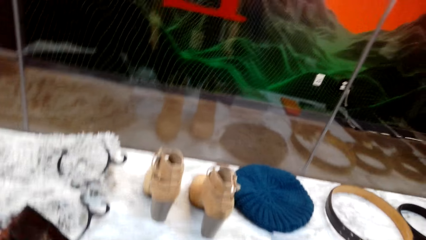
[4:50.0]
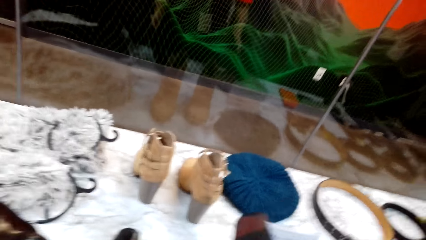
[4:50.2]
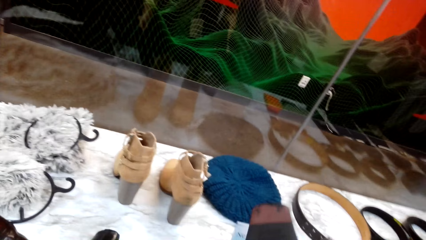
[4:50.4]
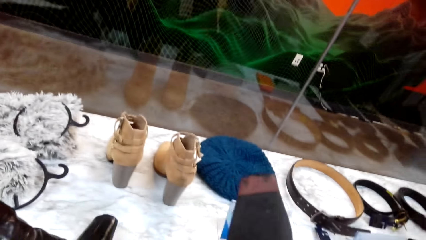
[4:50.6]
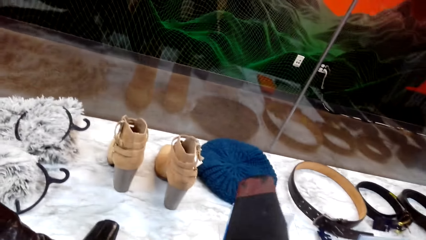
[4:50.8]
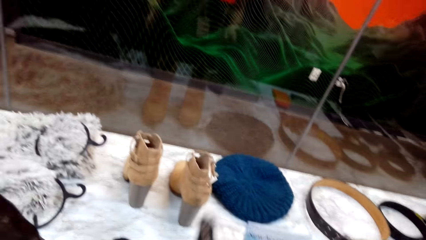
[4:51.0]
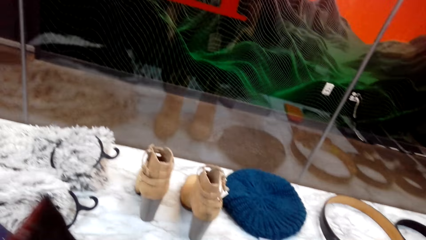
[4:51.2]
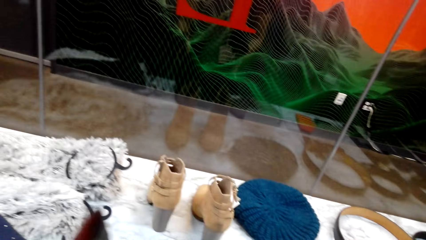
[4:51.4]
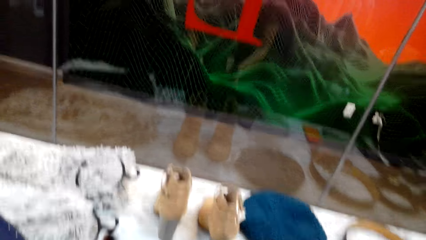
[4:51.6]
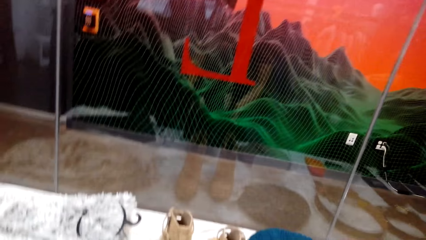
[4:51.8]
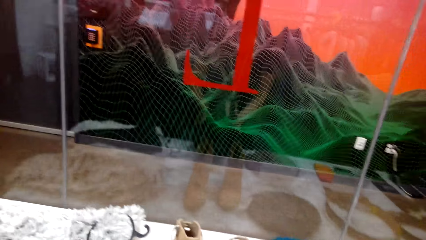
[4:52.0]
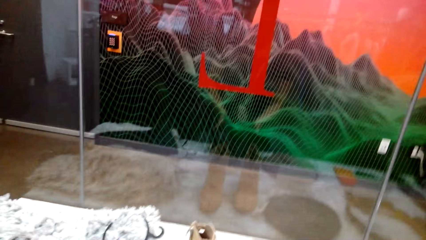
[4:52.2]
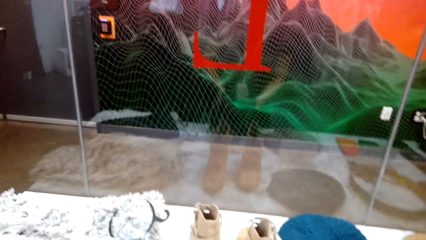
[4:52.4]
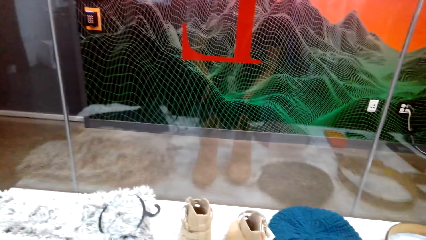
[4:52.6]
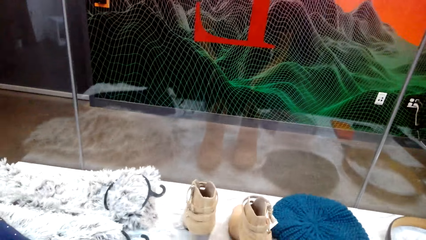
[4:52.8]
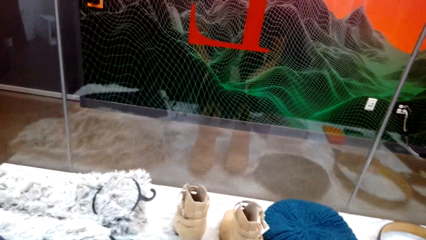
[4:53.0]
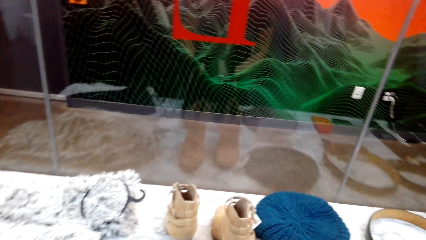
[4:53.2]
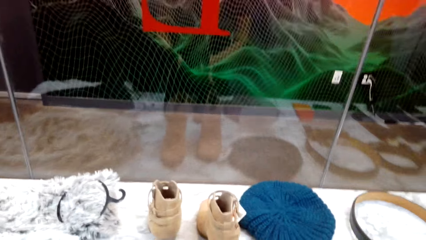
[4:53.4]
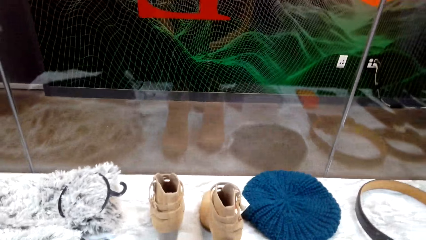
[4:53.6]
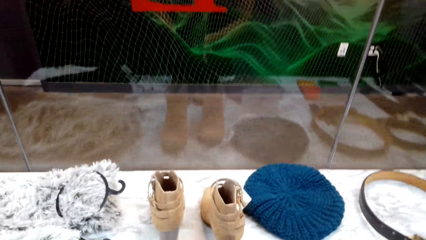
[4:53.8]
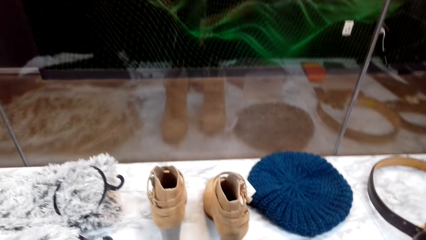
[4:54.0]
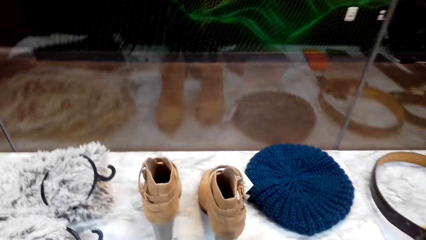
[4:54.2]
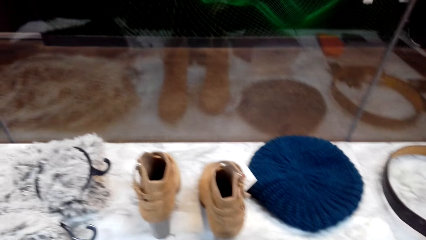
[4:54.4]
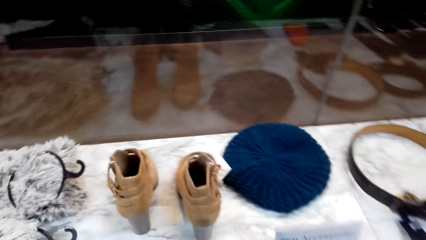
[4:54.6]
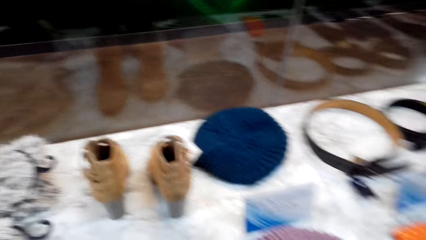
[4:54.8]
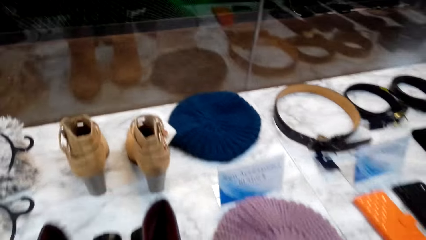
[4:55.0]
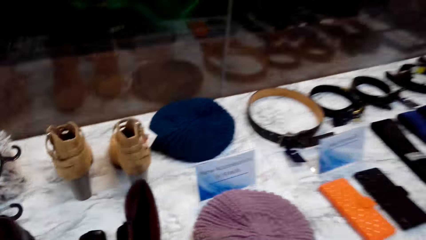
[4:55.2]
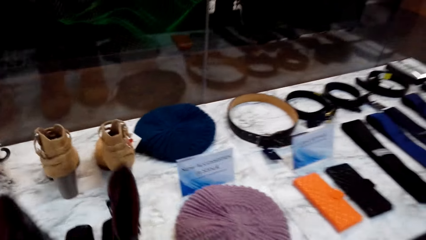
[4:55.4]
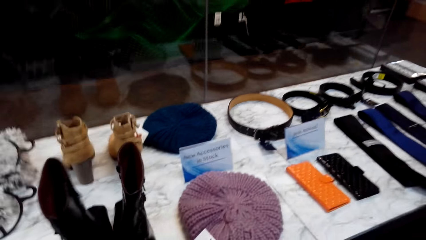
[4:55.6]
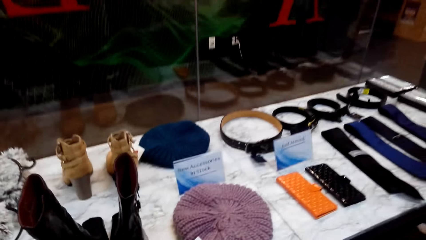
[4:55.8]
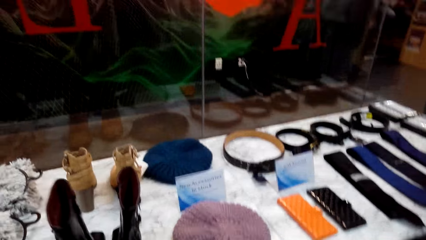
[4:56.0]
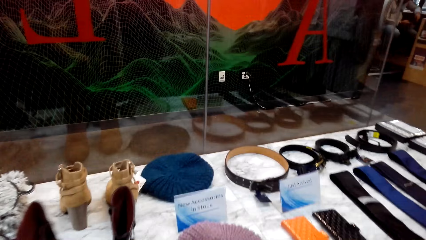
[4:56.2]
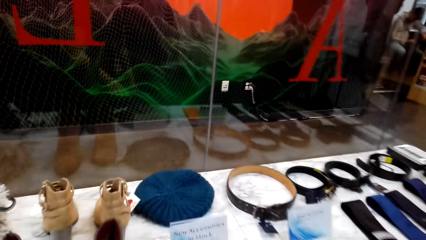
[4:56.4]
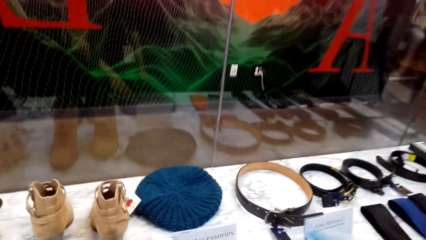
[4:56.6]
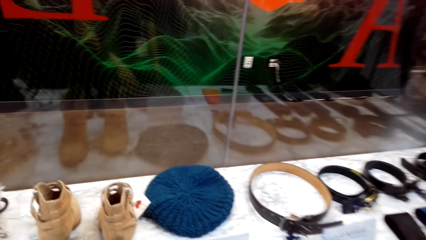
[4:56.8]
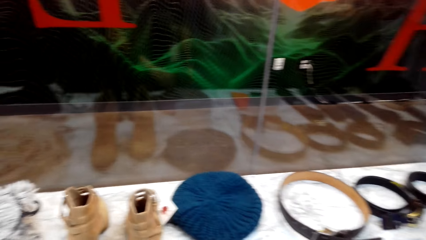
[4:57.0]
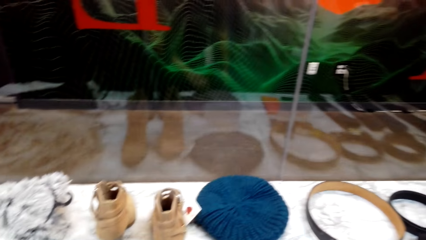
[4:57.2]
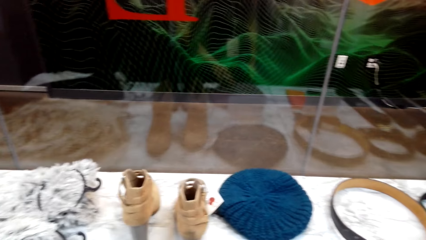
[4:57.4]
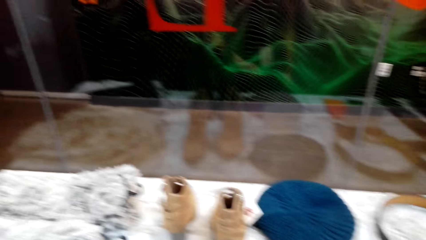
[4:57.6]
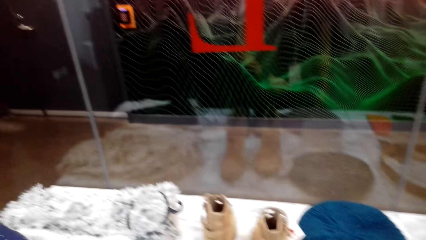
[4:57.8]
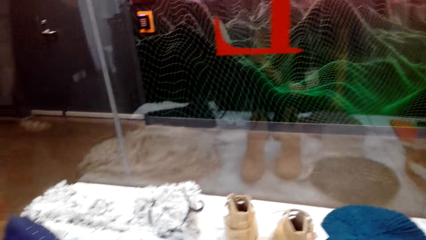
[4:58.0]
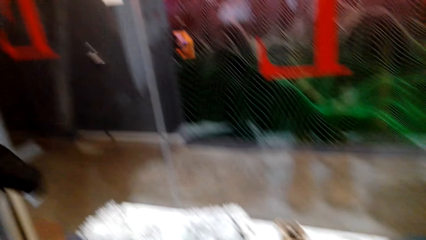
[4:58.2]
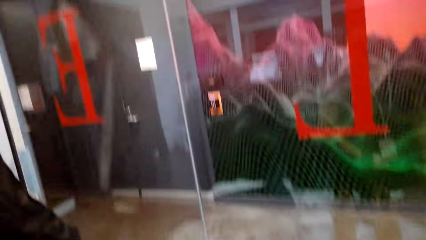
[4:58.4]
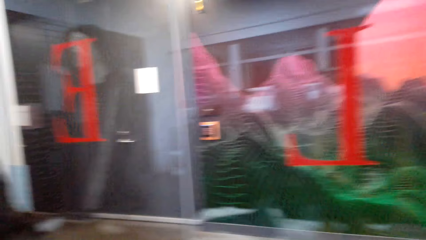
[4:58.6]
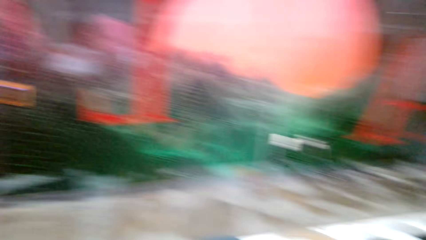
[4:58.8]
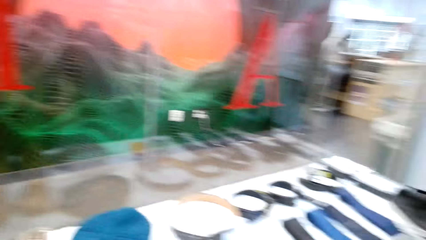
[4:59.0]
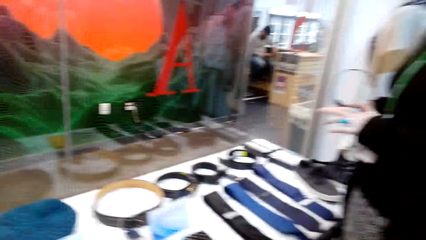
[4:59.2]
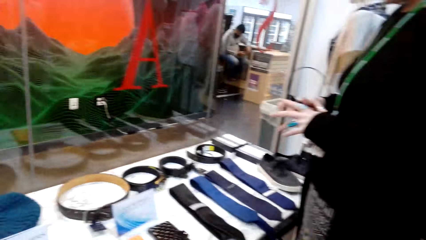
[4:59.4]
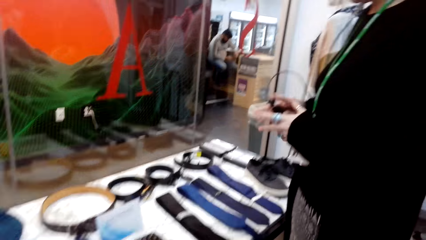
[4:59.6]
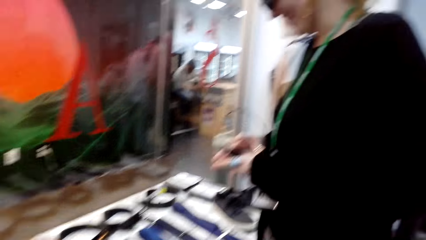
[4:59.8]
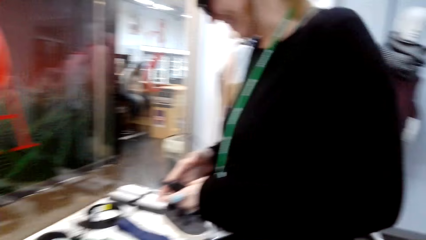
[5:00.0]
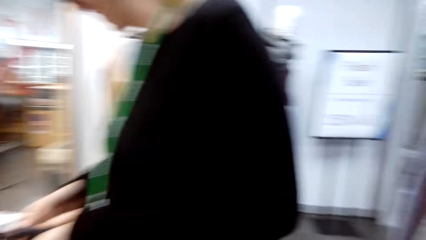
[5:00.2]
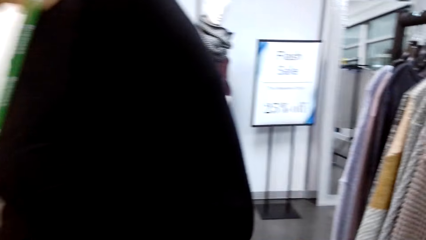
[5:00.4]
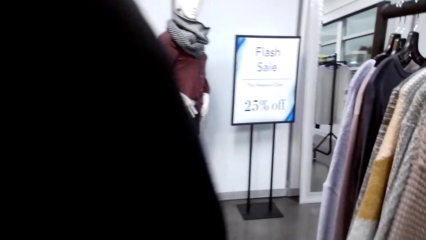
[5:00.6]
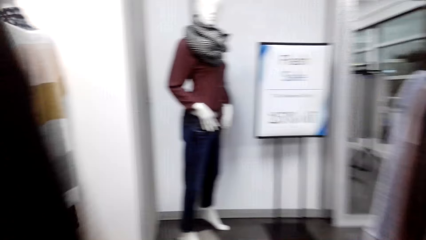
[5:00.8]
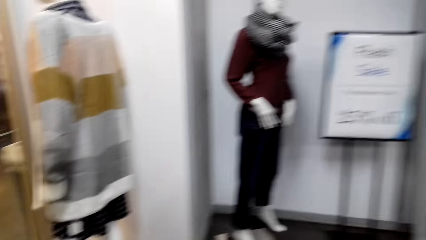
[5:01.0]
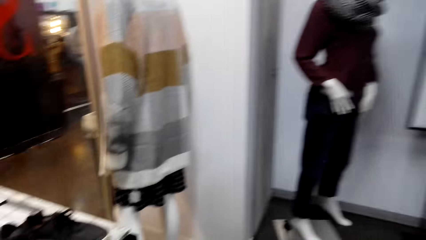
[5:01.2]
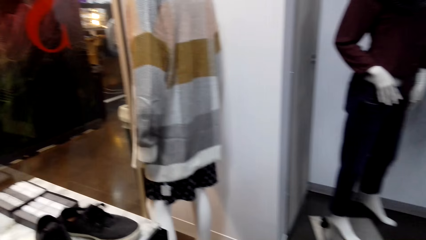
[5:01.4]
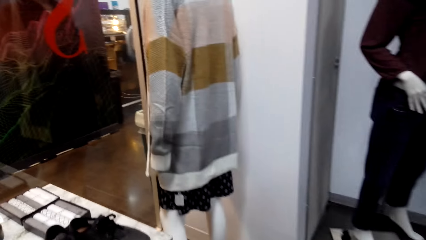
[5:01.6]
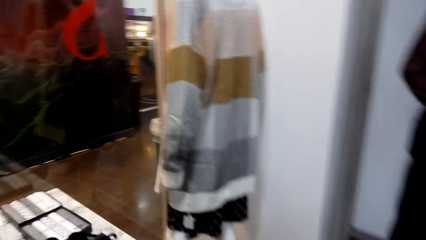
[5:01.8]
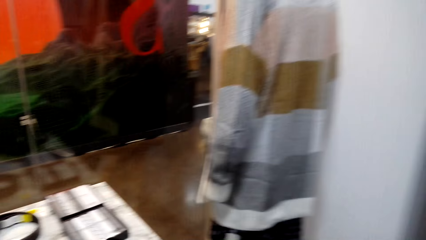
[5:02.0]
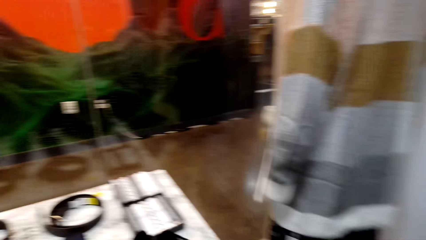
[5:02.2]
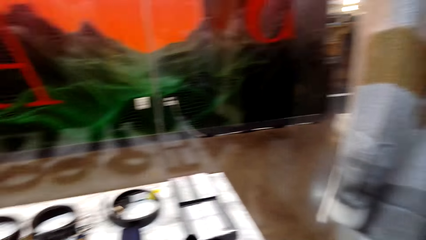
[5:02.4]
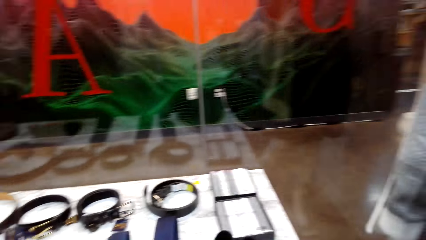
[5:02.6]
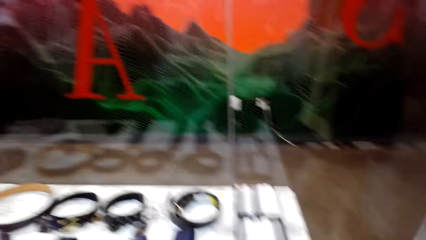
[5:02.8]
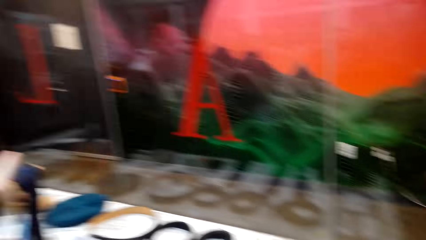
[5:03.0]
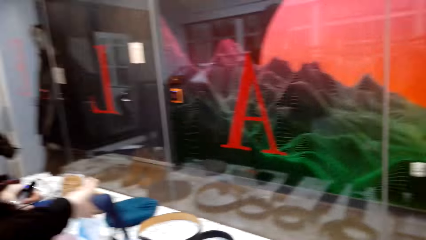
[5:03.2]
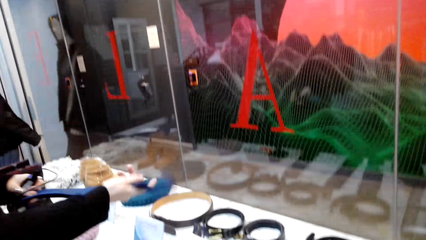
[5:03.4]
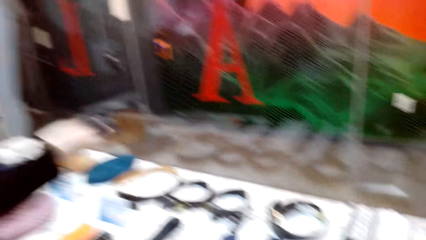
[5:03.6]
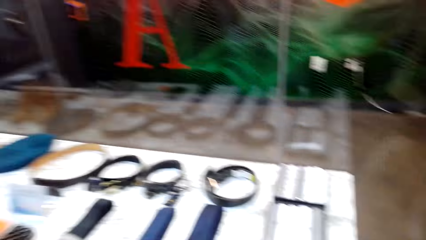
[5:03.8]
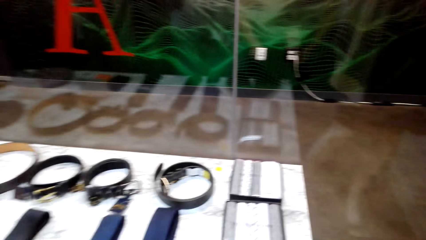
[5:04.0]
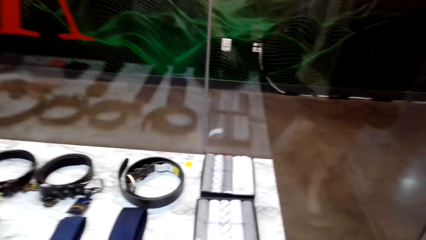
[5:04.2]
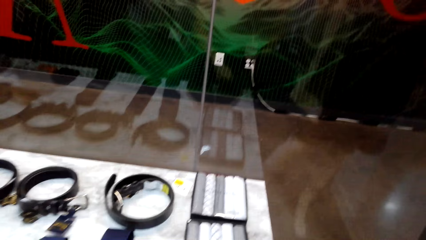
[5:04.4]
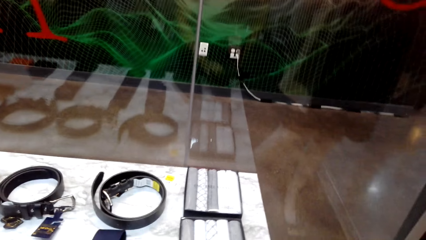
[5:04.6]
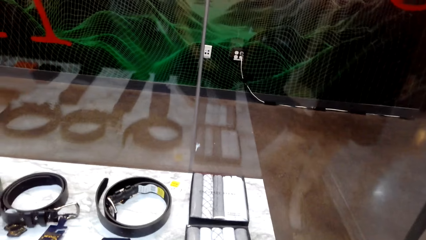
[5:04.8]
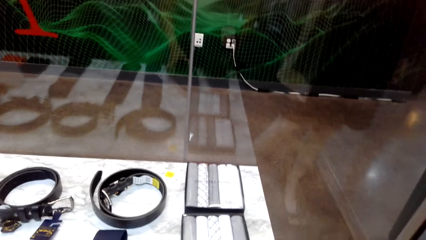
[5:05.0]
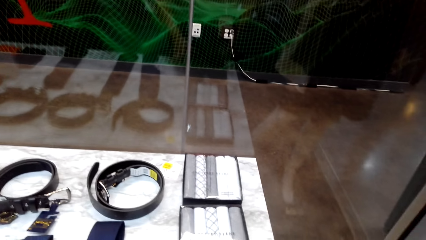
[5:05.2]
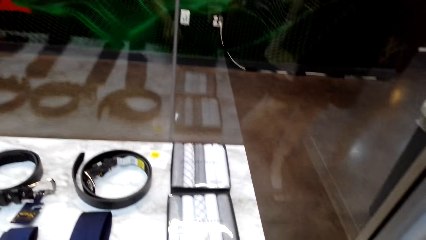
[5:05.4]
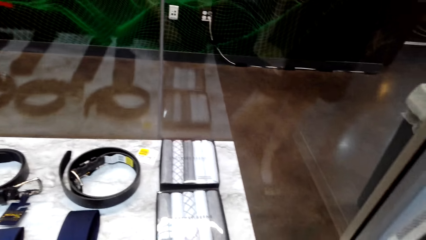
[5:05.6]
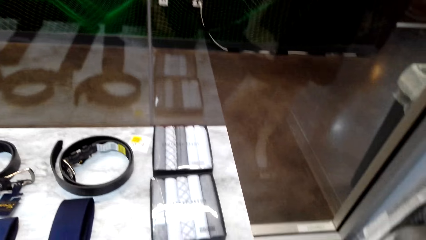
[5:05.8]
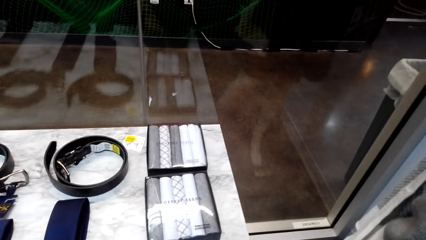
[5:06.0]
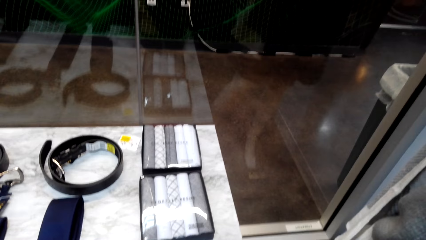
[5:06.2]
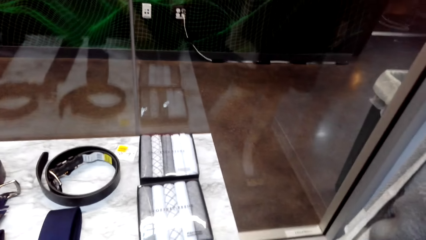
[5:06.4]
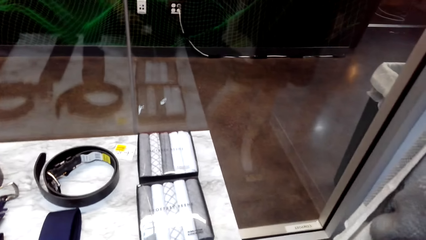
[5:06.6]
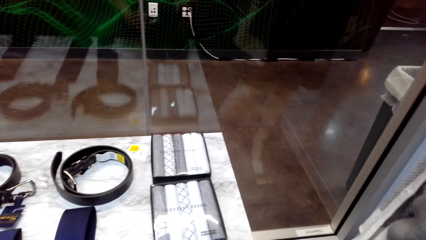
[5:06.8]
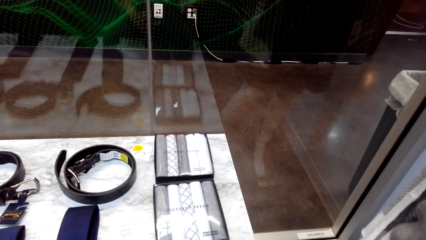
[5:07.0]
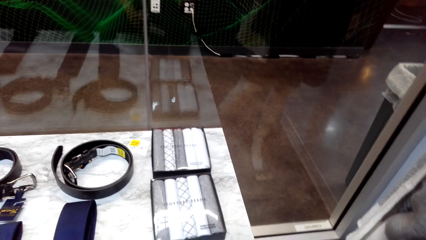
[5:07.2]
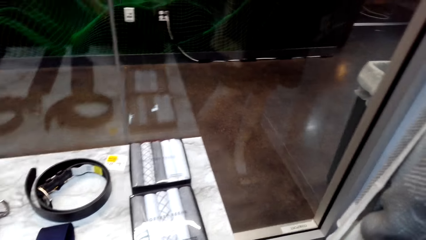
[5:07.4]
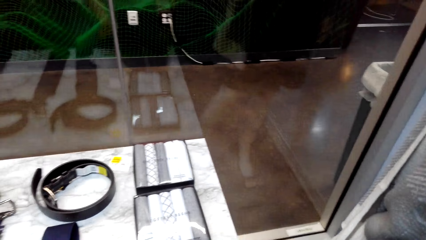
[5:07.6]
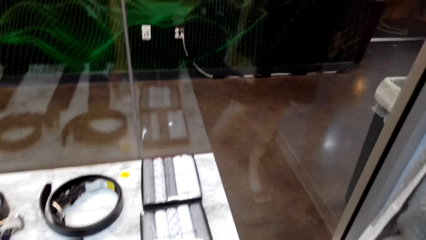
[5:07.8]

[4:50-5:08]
The camera wearer looks at the shoe boots and talks. They put the boots on the display table and look around. A woman converses with the camera wearer. The woman laughs. The camera wearer walks in the clothes store. The woman talks. The woman picks up a tie on the display table. The camera wearer looks around and talks.
